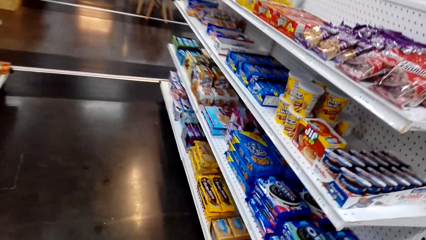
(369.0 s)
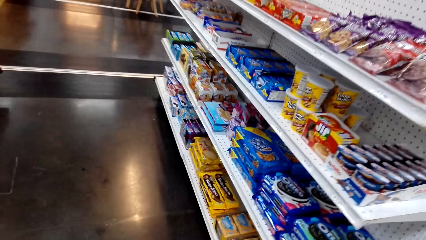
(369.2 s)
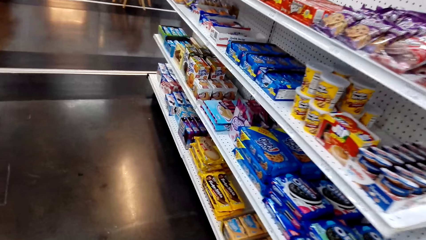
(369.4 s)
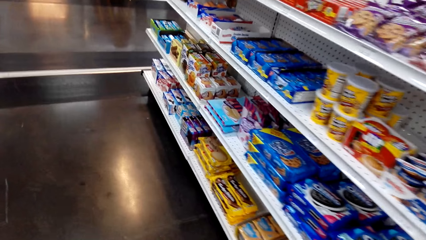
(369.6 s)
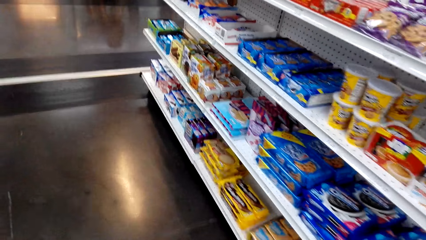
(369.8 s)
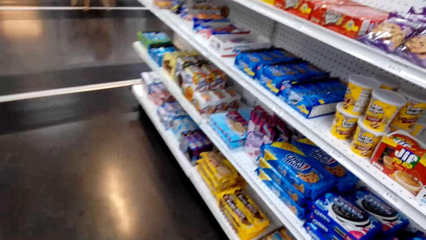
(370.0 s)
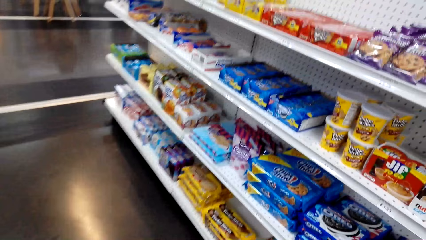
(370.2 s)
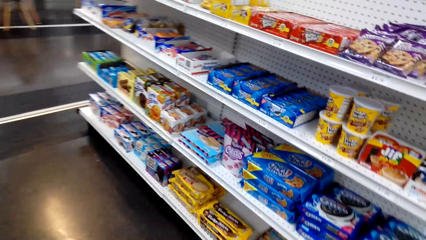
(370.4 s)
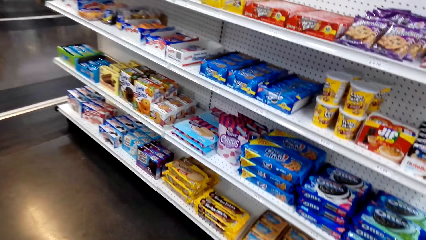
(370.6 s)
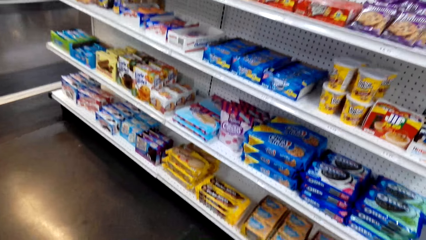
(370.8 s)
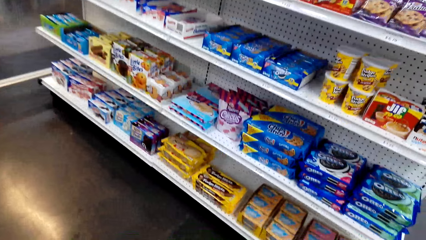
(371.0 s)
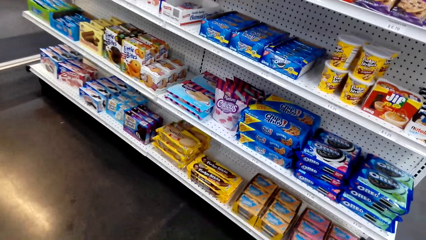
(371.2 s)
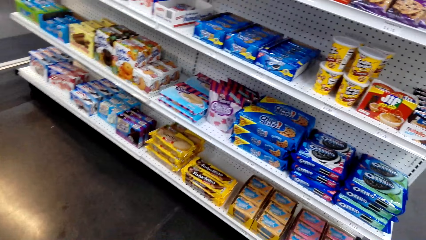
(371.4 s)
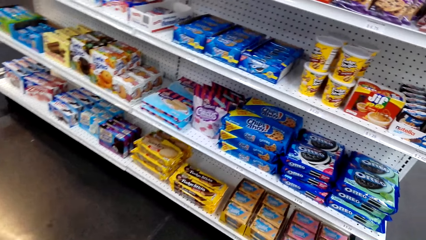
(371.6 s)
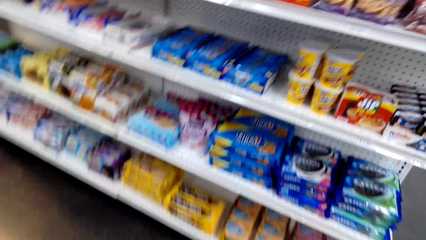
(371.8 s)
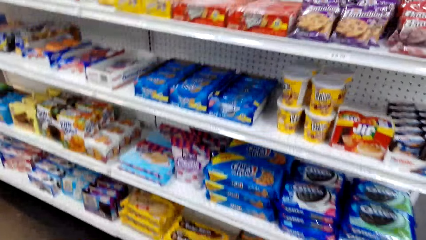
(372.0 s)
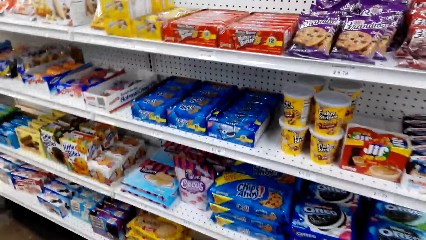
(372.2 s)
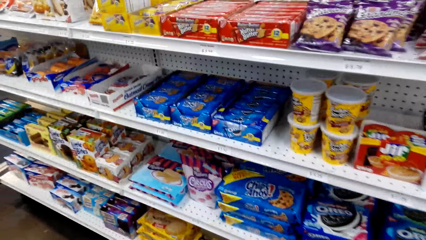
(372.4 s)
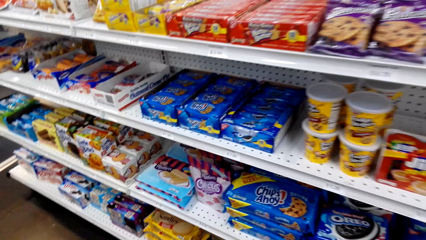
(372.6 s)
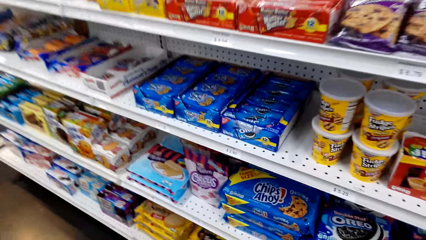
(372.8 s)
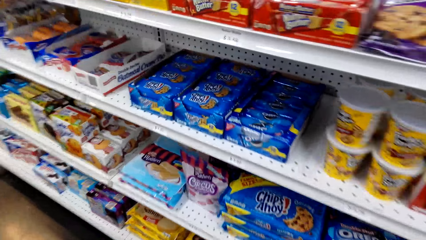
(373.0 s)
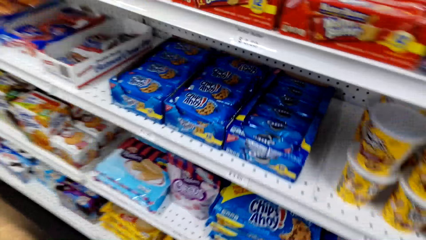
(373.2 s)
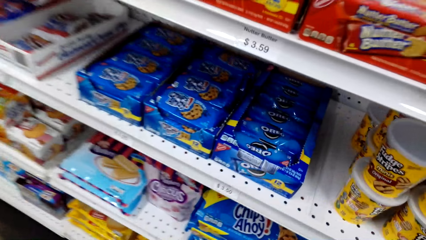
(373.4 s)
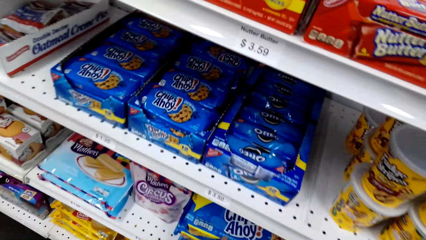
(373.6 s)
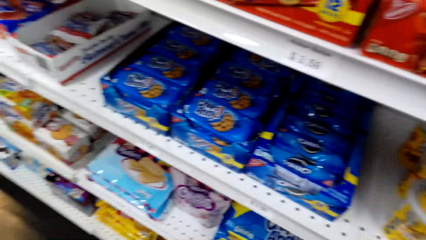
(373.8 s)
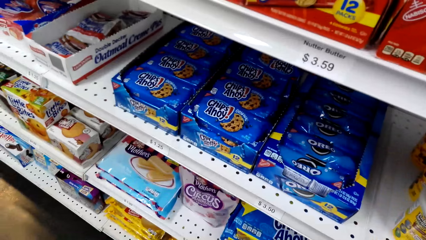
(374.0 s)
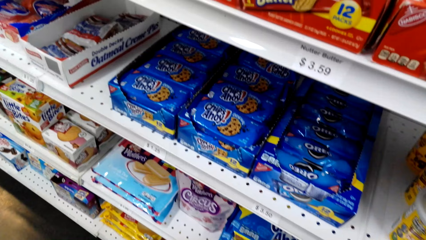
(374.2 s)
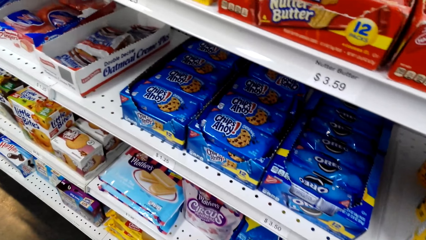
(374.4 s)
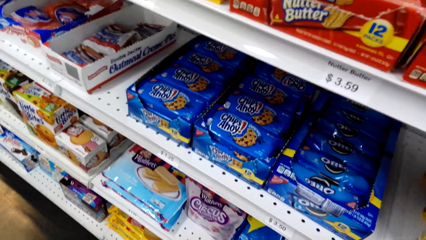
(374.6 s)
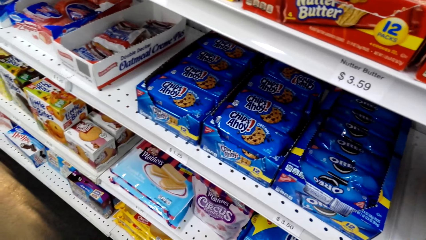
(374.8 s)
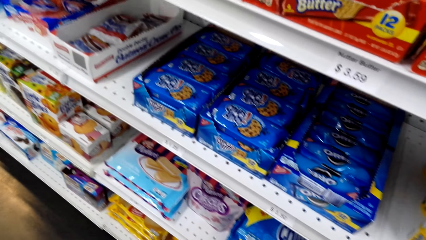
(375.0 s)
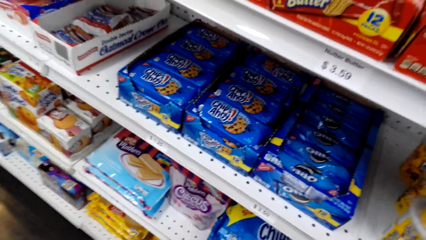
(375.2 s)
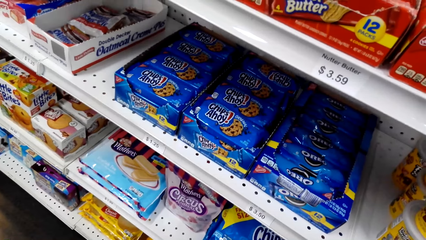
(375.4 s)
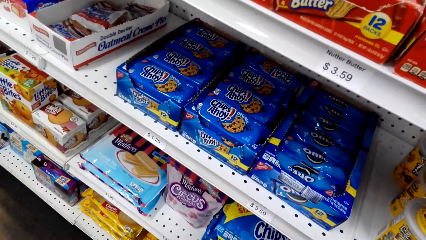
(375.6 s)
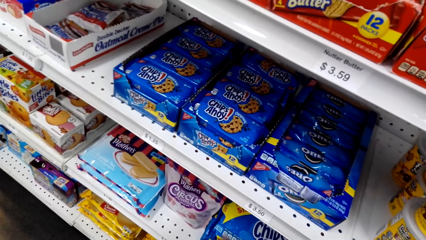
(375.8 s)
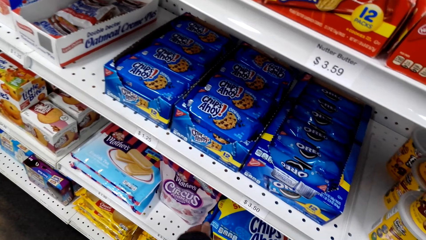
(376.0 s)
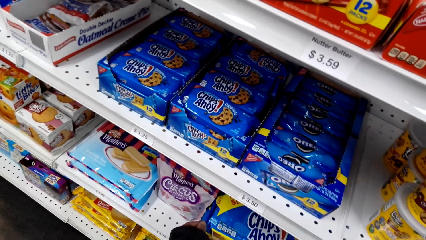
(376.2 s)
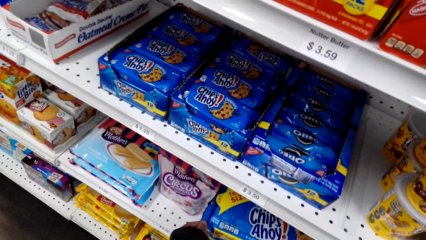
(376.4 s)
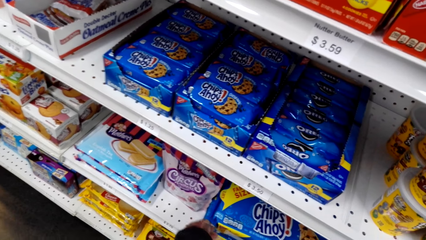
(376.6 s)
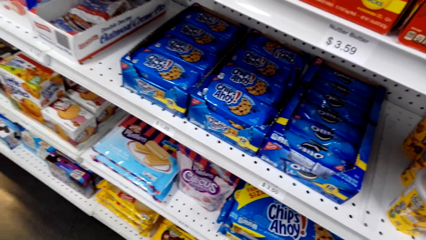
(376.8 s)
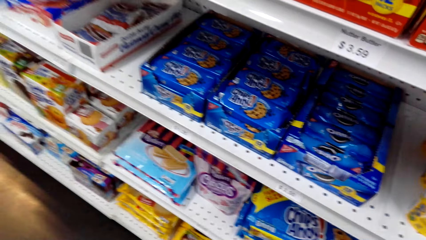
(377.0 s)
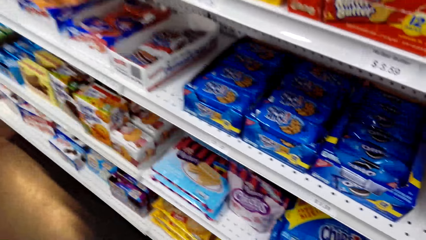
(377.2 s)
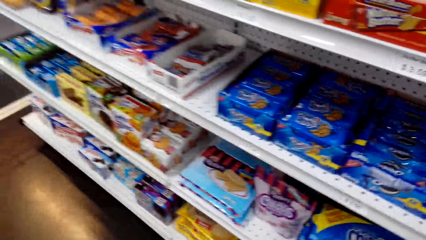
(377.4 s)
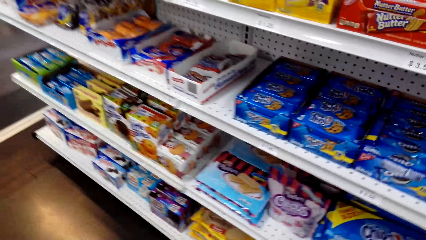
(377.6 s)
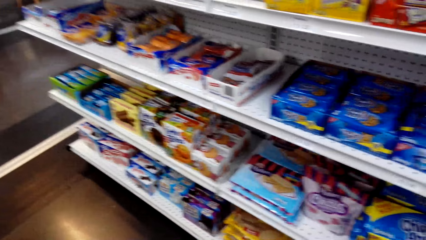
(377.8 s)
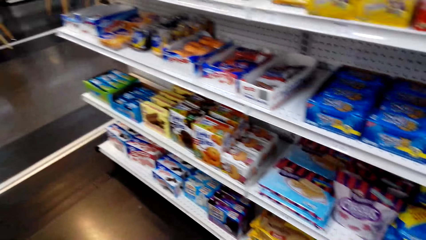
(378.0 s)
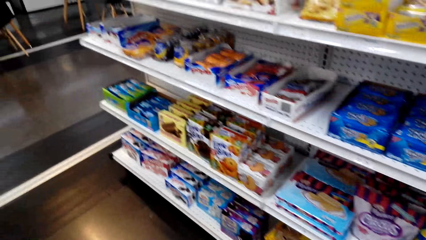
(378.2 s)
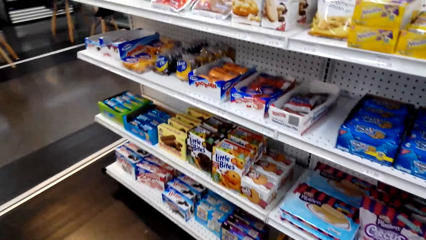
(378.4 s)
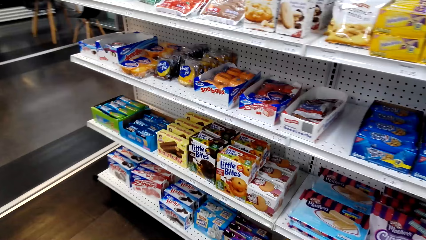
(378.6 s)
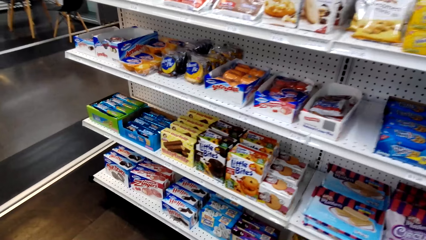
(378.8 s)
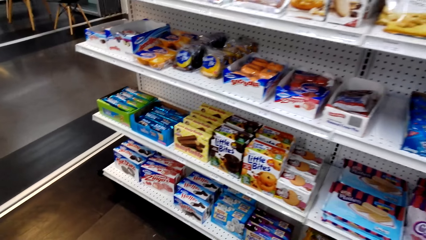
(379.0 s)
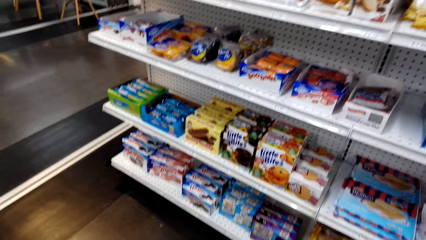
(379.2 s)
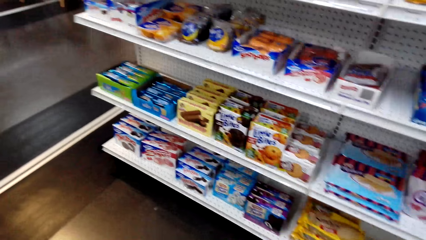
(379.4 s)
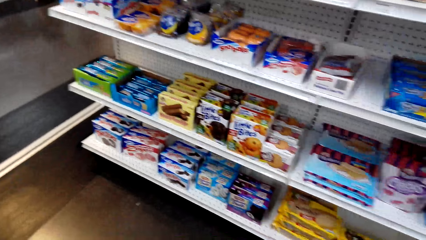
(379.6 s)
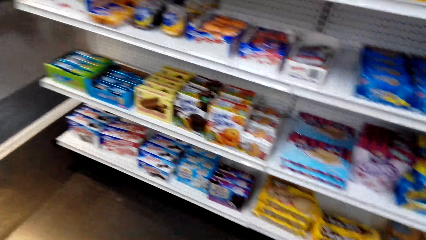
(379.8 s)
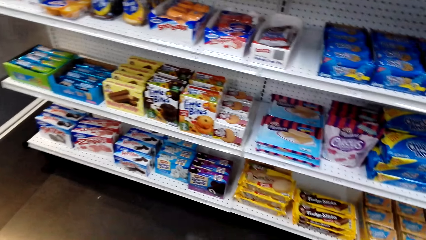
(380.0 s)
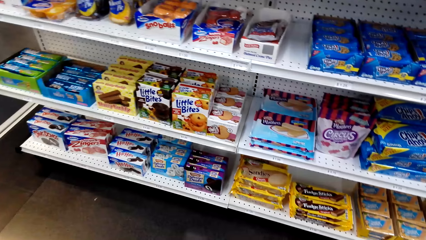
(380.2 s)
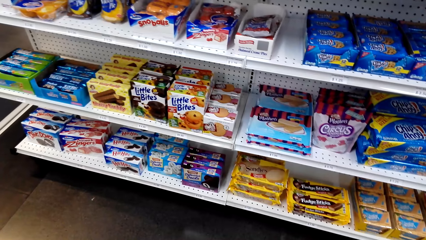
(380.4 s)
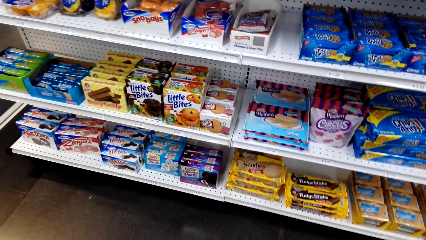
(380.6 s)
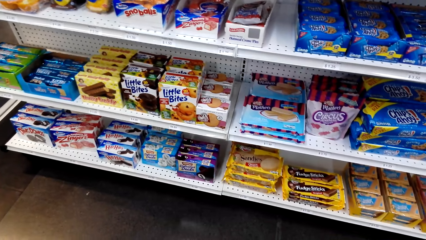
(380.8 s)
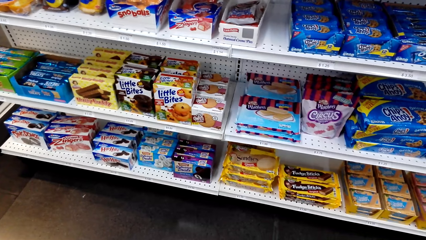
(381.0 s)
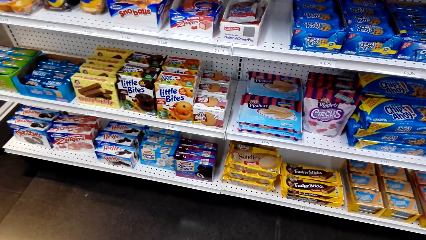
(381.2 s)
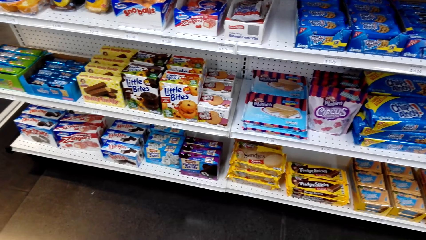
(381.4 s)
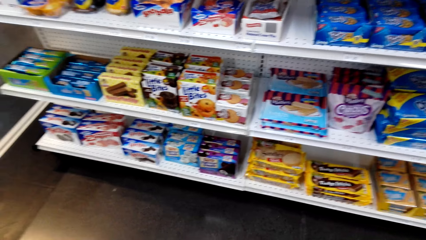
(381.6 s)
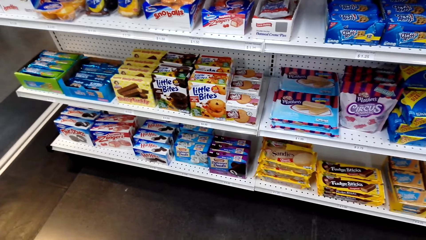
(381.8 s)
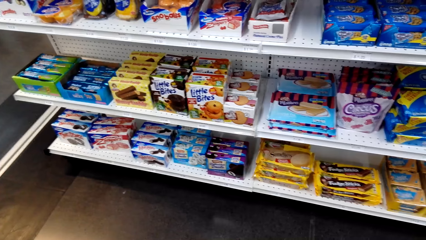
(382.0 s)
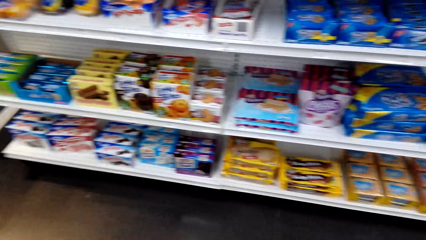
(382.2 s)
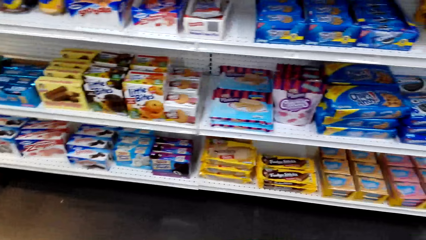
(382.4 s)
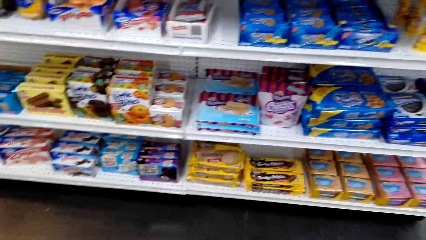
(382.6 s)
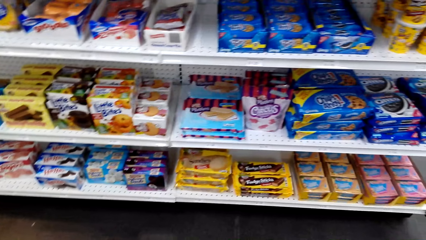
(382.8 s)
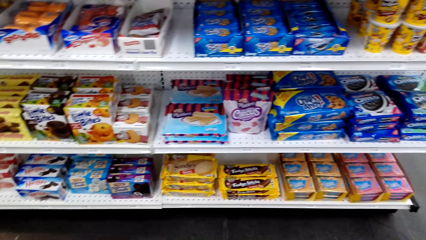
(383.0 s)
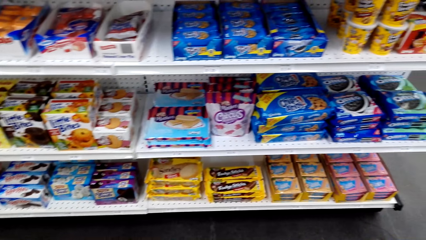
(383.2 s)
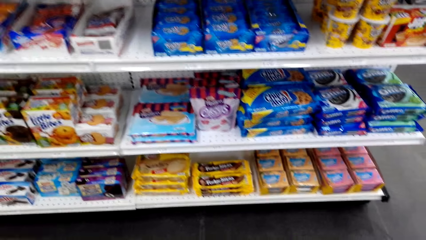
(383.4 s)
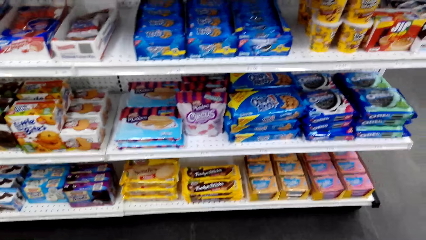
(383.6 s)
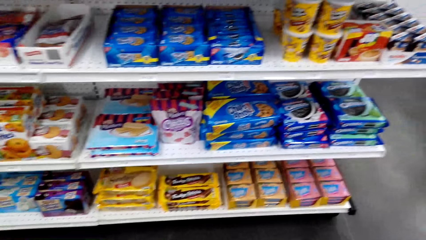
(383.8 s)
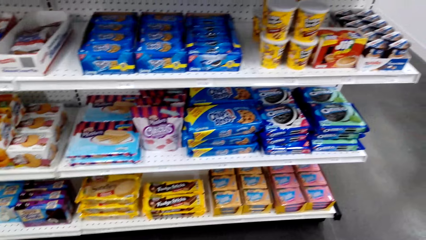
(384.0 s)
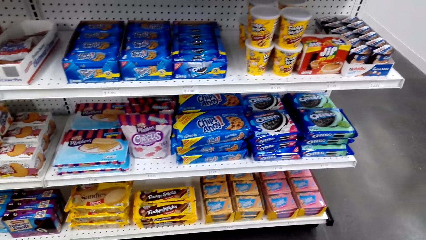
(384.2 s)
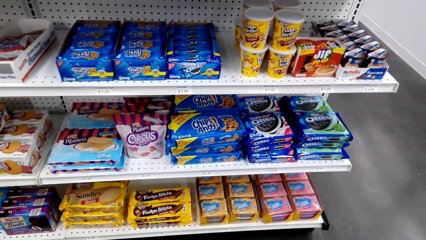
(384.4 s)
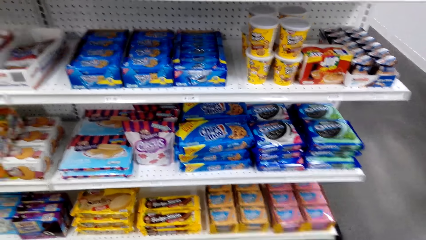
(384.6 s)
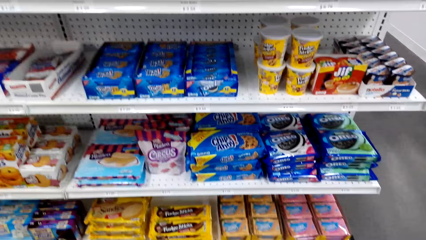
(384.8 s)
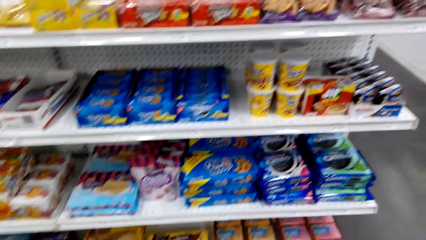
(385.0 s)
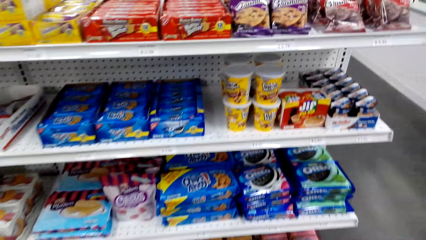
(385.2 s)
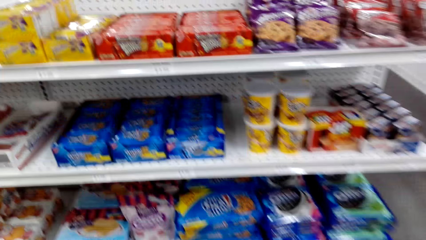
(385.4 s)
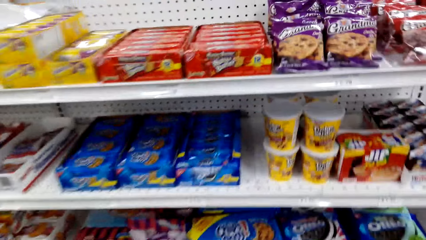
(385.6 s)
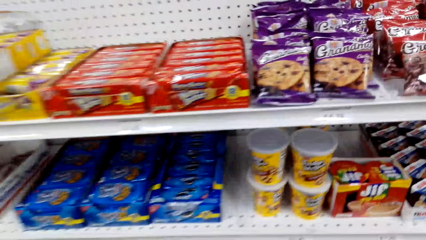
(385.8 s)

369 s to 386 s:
The camera wearer looks at the chips on the shelf. They touch an item on the shelf. They look at the shelves. They stare at an item on the shelf.
